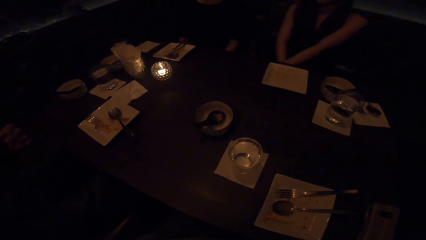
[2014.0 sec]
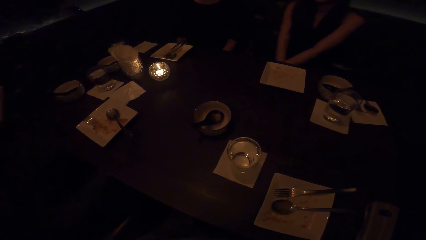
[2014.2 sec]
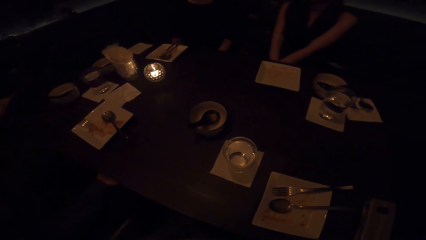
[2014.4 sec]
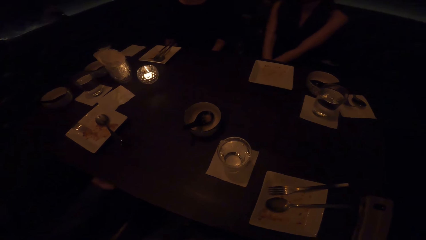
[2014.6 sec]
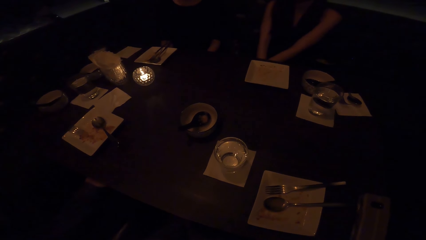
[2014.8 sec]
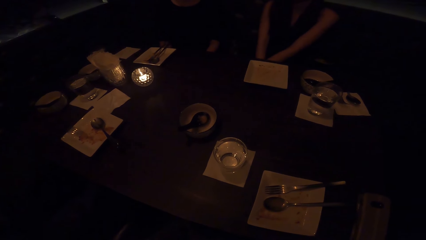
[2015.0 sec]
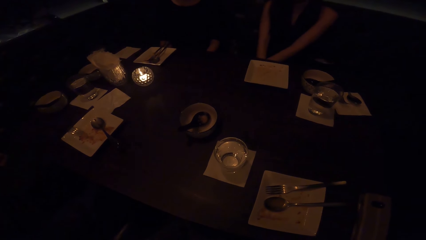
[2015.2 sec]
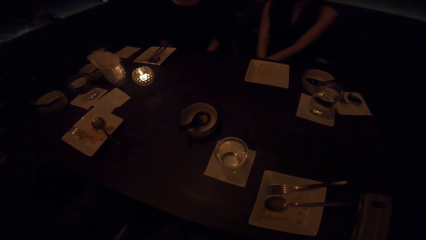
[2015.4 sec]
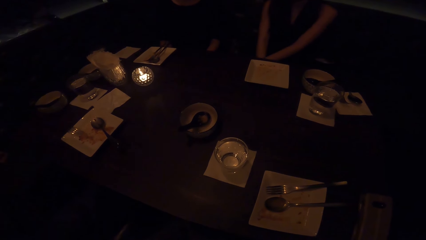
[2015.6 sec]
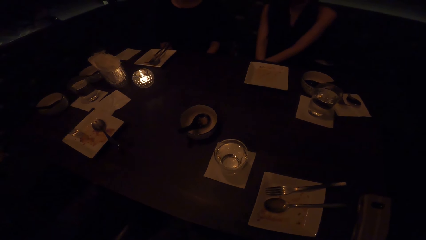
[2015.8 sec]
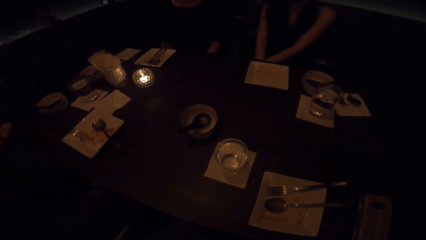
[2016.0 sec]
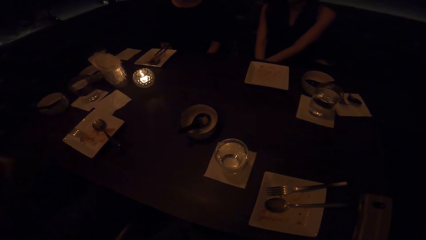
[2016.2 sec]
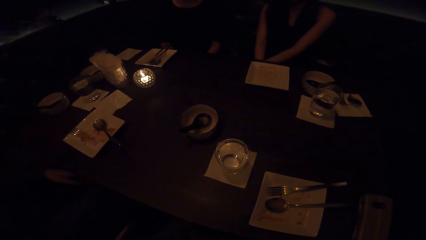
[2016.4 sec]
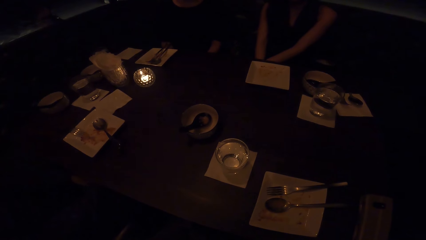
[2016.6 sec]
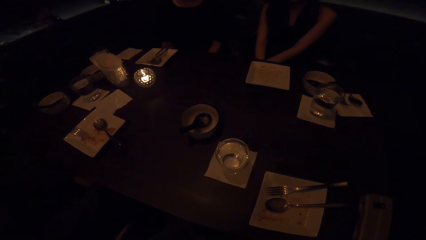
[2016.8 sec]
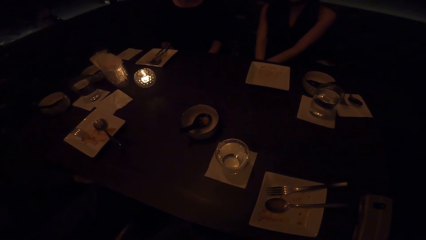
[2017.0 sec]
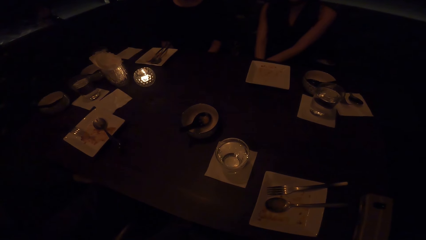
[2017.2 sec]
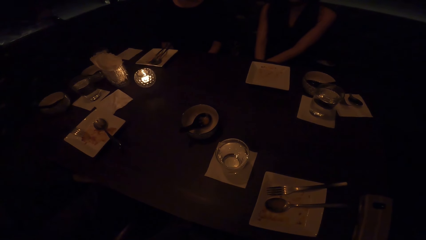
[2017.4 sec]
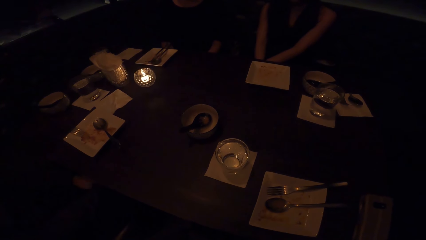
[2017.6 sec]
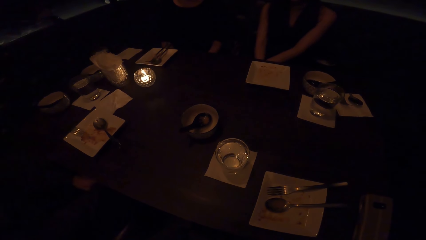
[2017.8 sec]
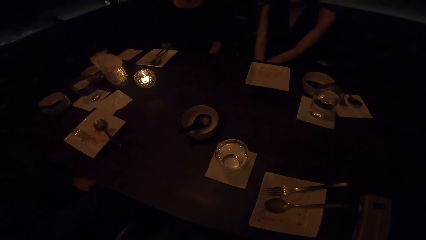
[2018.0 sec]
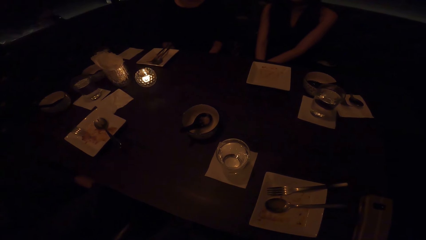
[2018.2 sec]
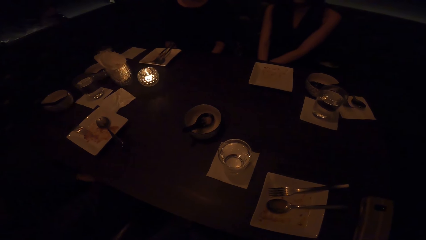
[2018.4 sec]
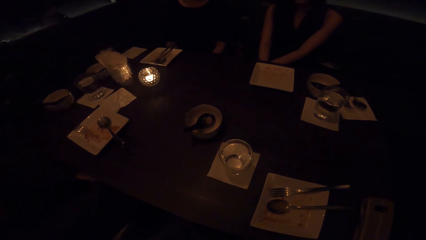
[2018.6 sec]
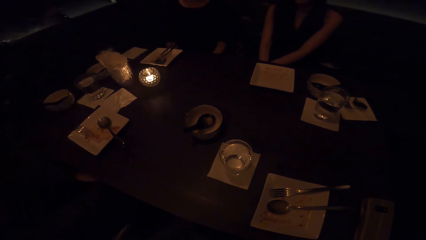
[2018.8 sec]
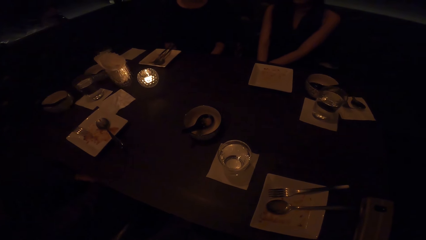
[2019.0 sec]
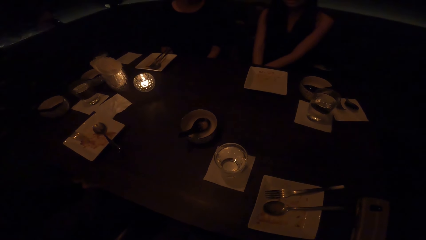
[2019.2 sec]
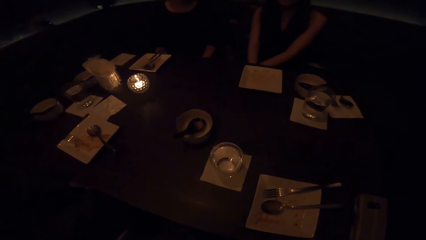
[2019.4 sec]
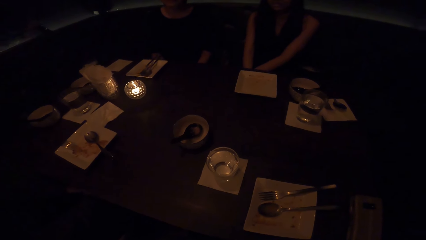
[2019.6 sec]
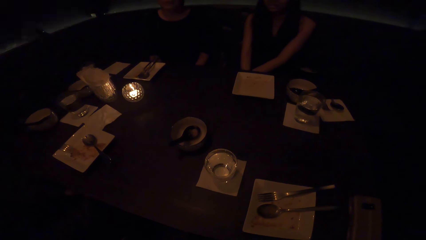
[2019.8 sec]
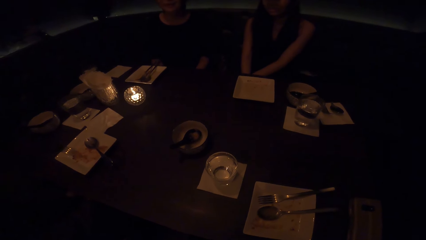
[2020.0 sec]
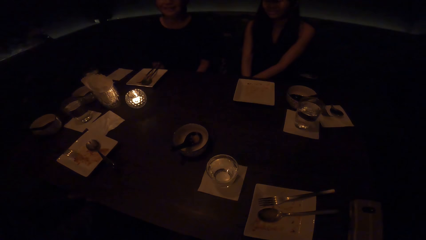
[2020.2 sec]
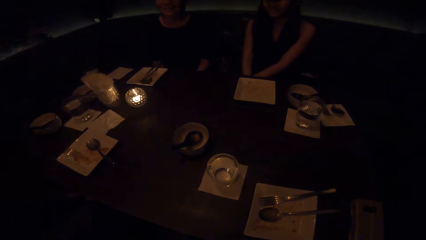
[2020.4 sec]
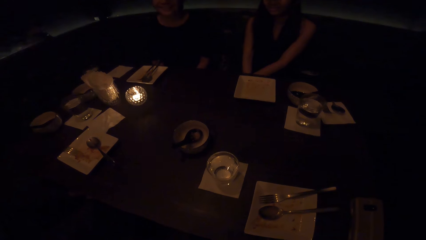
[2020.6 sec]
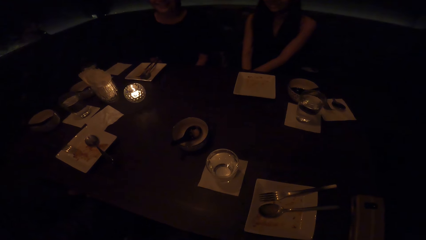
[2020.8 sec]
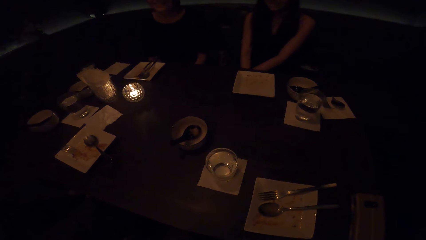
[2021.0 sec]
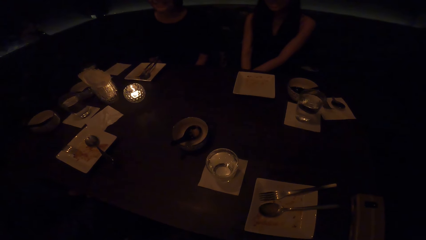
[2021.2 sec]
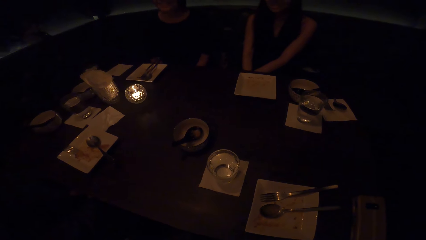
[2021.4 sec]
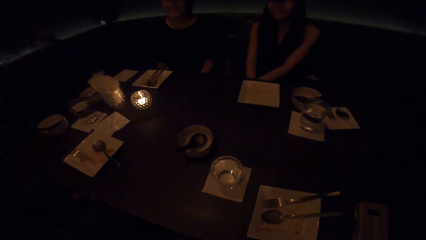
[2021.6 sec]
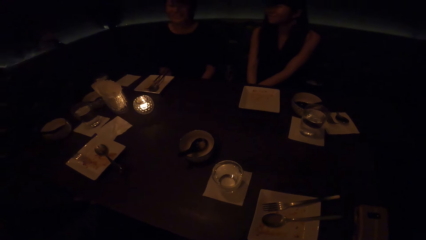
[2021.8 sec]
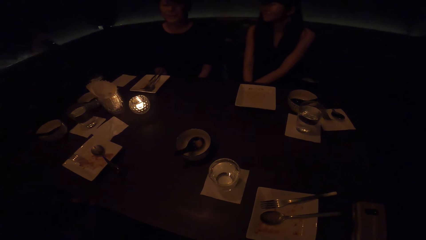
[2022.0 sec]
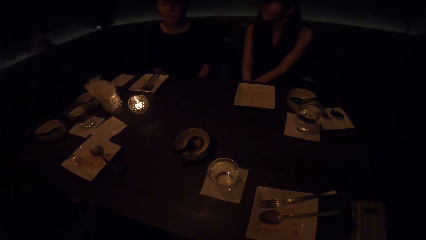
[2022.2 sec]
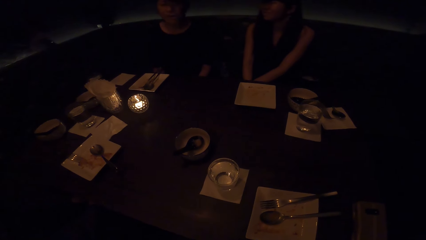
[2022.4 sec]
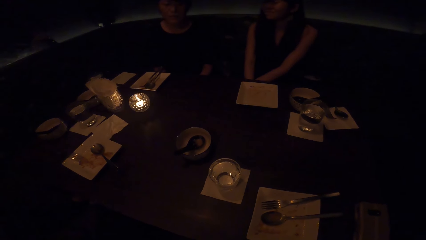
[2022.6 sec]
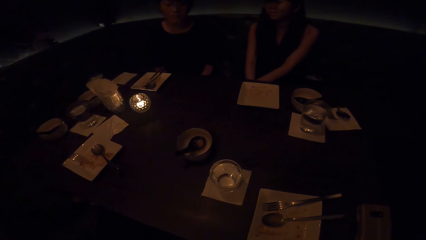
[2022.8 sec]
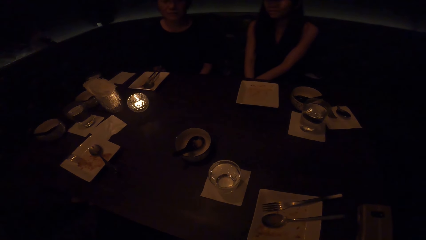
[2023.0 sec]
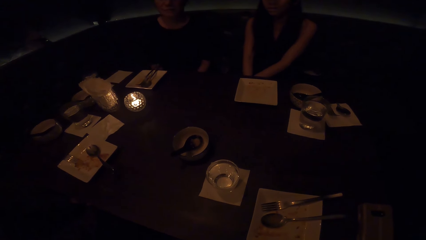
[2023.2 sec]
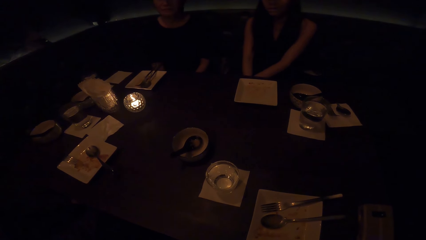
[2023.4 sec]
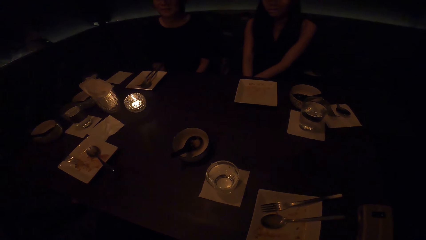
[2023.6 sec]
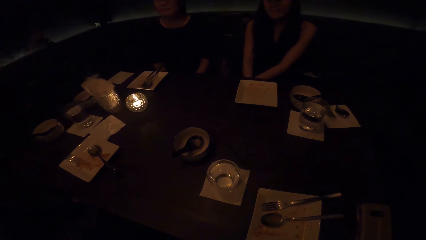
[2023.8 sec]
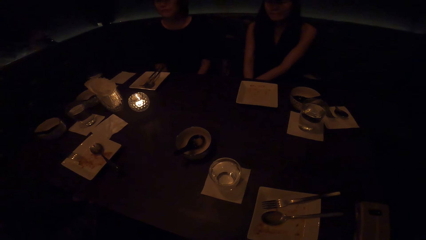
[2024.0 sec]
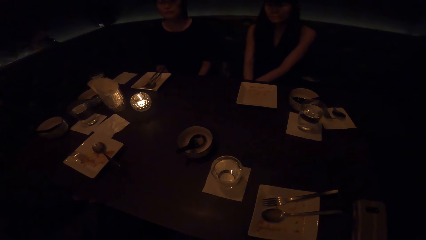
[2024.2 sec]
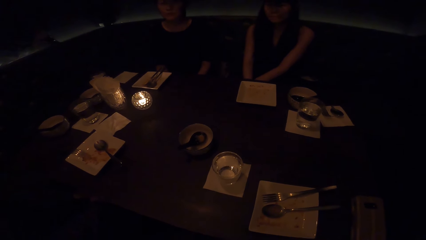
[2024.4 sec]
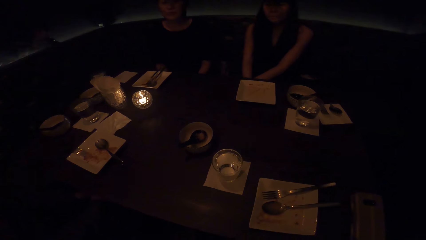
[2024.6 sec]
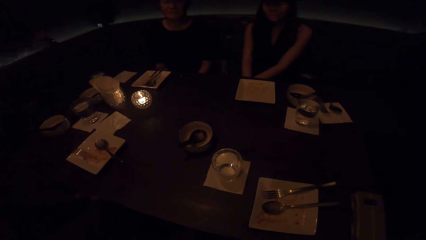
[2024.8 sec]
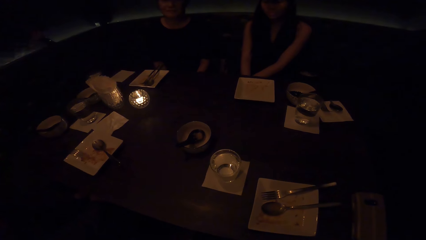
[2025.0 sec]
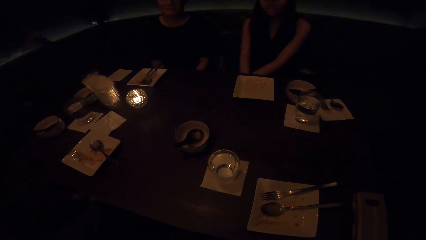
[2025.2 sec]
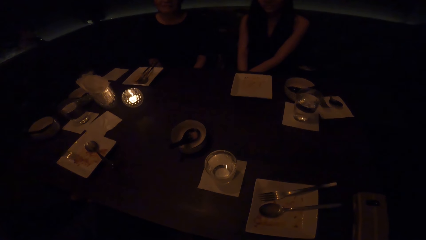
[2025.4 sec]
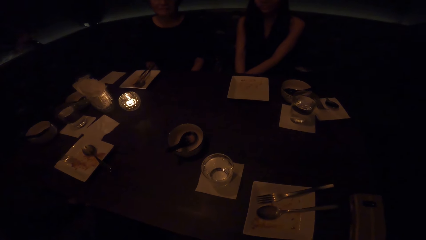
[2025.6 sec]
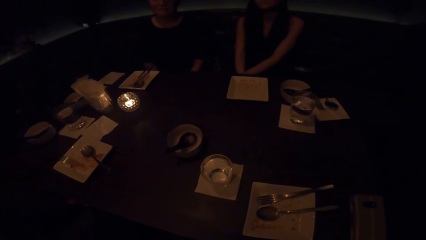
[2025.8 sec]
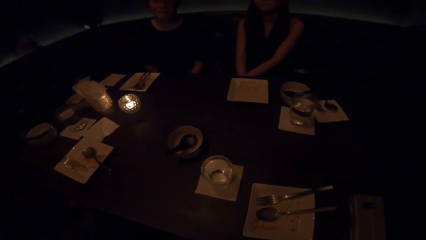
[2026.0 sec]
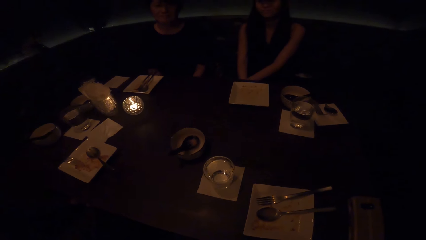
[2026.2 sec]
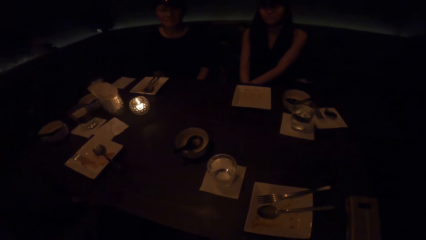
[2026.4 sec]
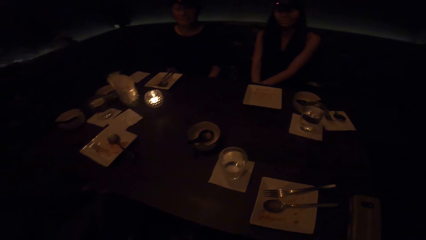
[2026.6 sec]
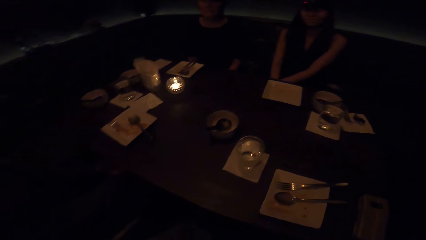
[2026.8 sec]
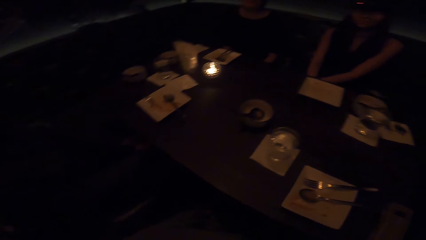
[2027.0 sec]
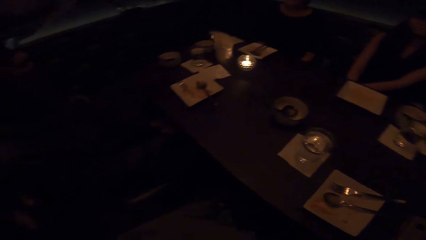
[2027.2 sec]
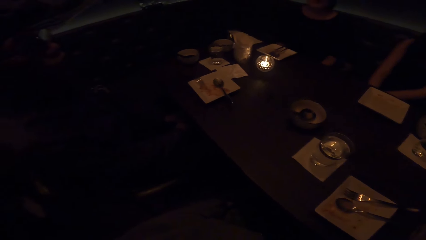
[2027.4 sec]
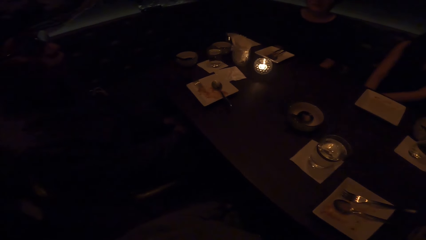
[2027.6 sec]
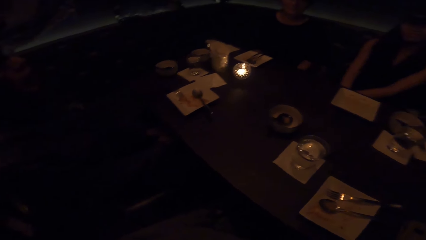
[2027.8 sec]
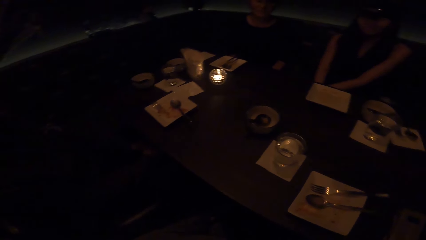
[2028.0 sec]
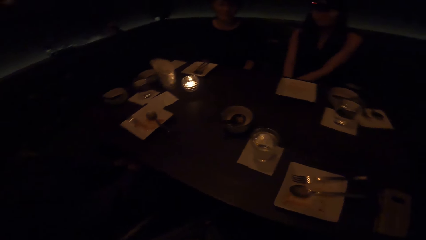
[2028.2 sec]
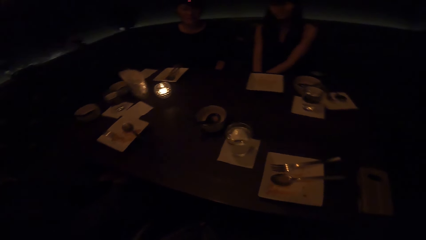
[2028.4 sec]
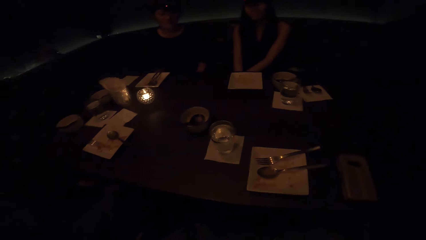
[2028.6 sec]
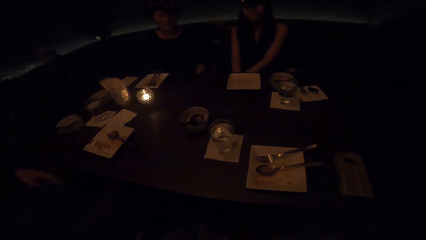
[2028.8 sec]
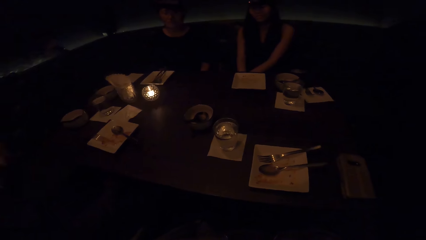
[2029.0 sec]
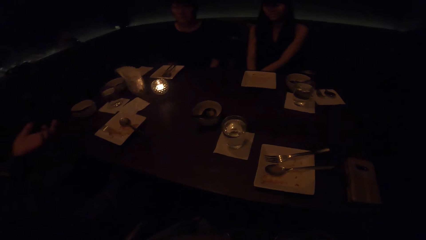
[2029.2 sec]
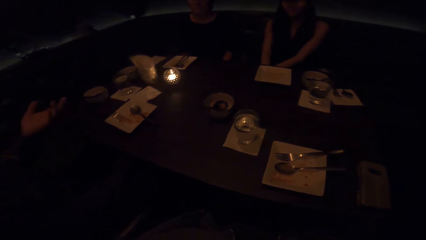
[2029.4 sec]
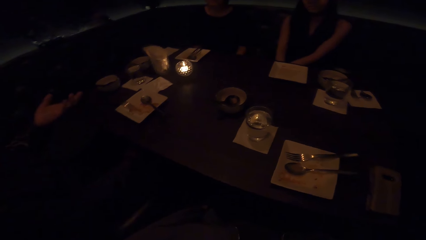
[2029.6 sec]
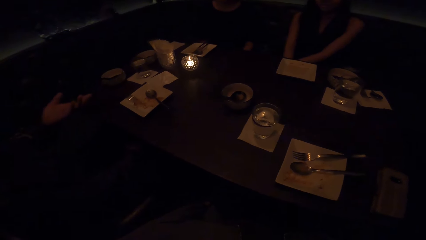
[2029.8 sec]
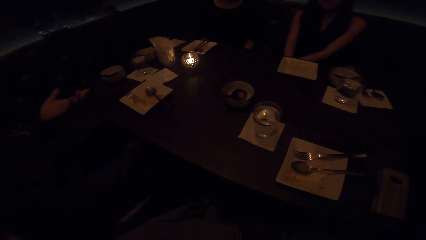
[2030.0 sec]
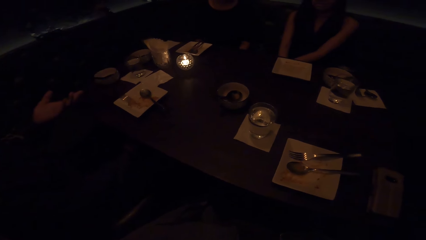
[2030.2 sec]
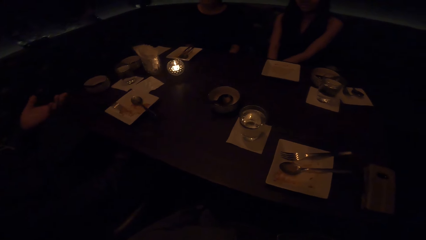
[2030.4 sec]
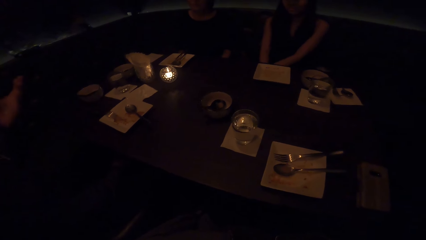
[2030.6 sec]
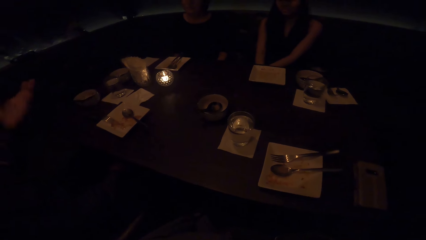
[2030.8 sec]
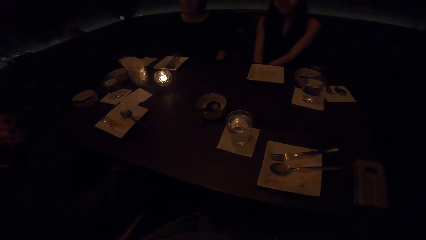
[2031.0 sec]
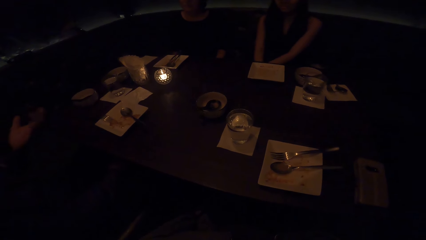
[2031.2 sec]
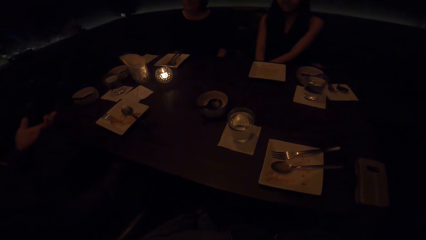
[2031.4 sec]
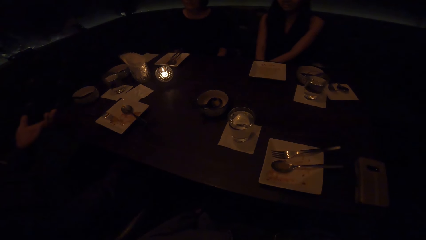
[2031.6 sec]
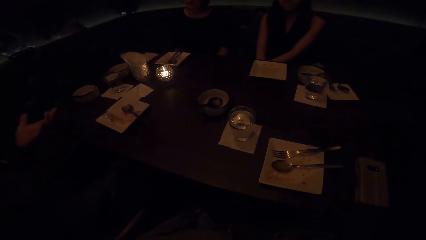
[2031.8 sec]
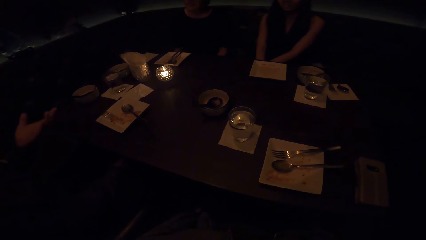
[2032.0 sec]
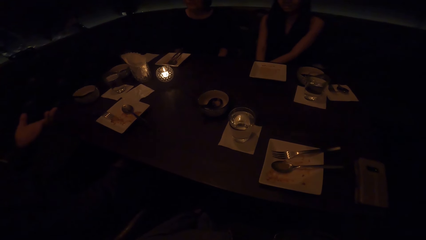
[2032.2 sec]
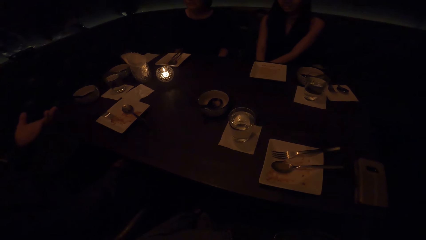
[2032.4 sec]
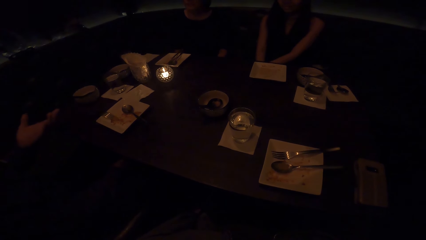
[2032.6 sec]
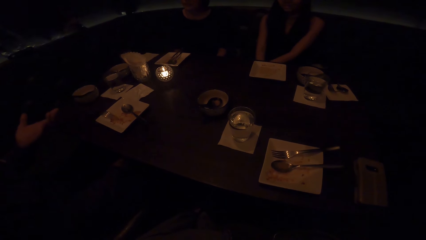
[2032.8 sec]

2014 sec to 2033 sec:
The camera wearer sits along the table with a man, a woman and another woman. The man raises his hand.
